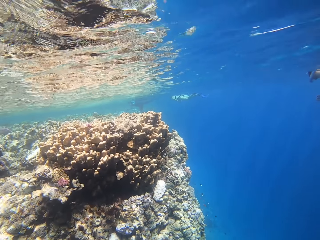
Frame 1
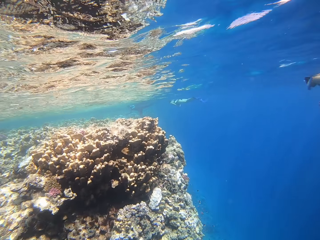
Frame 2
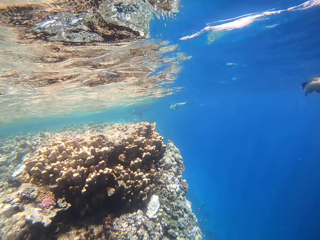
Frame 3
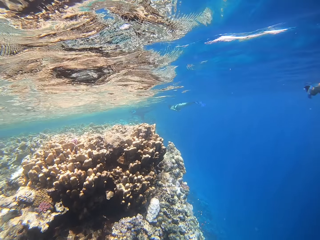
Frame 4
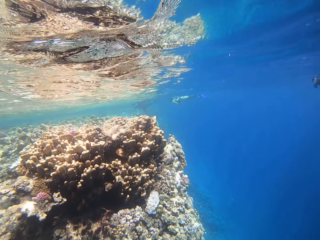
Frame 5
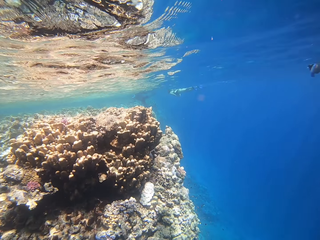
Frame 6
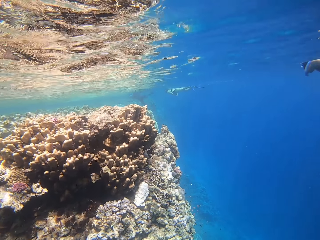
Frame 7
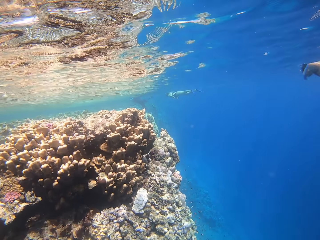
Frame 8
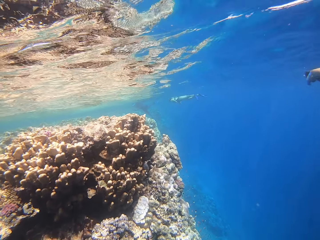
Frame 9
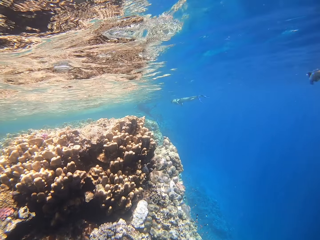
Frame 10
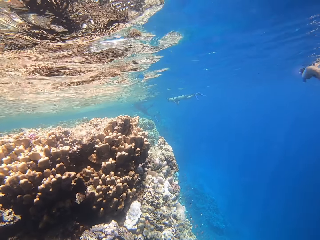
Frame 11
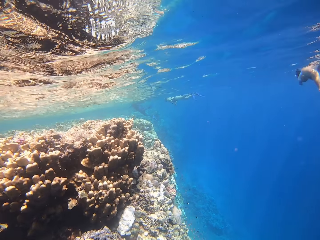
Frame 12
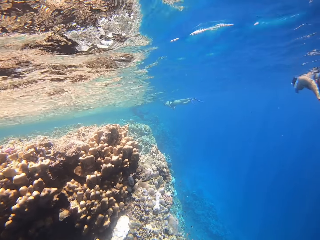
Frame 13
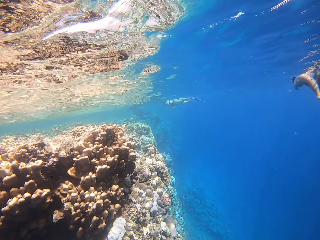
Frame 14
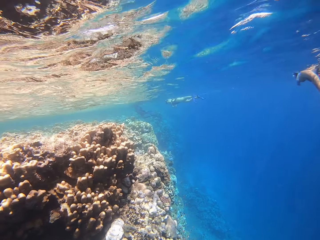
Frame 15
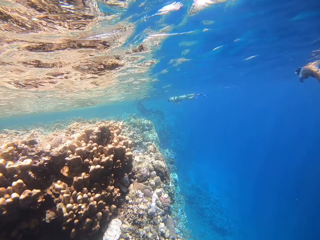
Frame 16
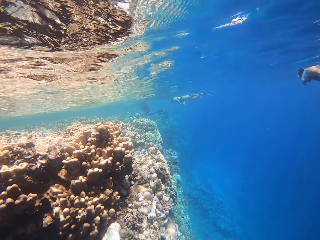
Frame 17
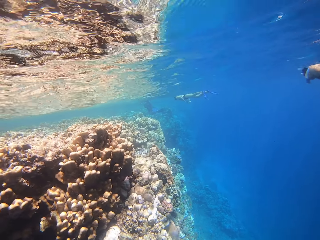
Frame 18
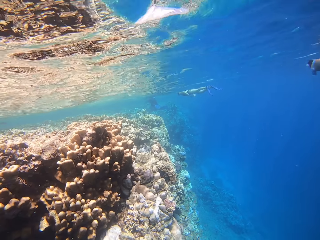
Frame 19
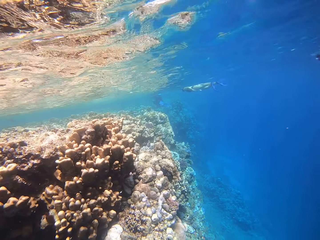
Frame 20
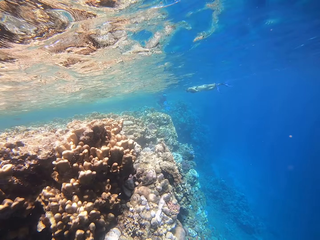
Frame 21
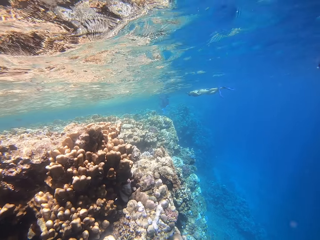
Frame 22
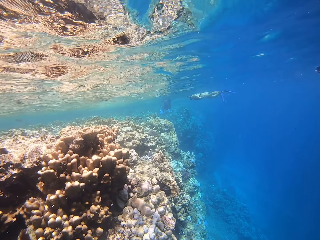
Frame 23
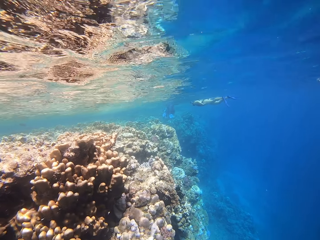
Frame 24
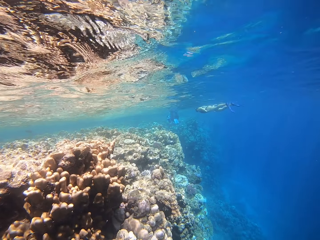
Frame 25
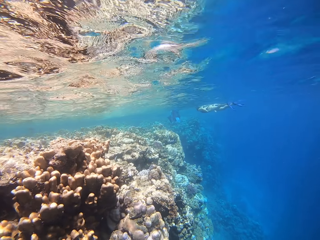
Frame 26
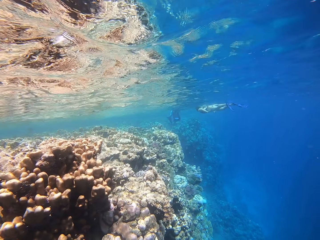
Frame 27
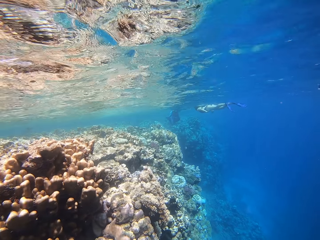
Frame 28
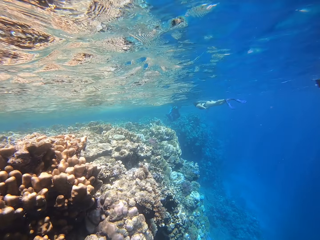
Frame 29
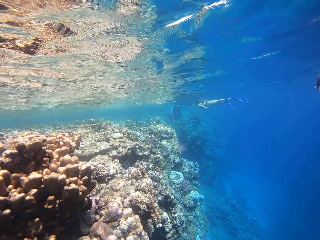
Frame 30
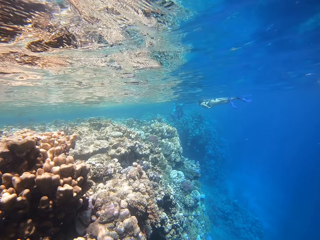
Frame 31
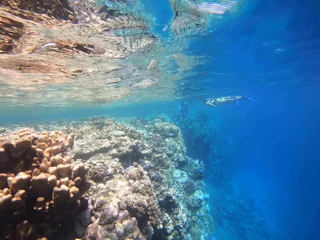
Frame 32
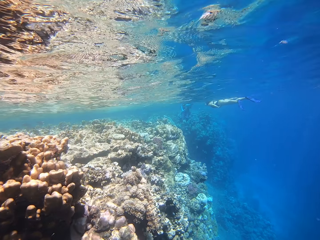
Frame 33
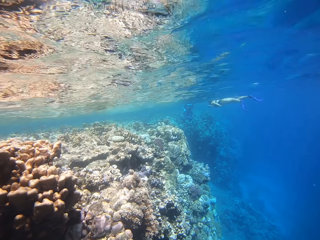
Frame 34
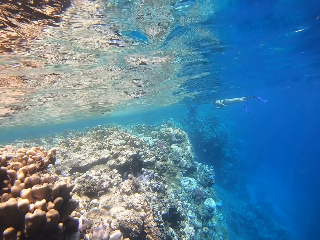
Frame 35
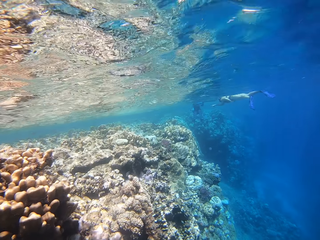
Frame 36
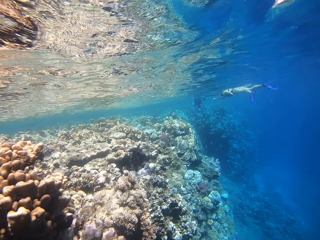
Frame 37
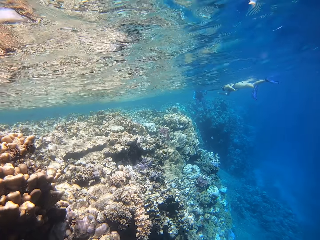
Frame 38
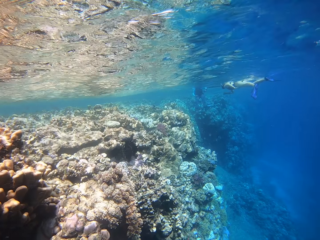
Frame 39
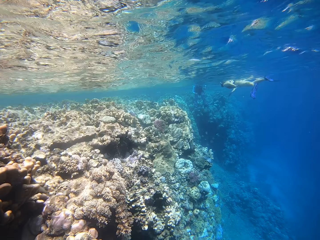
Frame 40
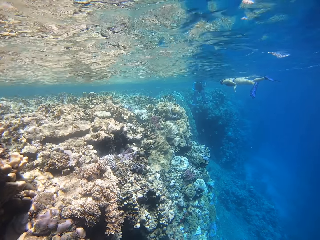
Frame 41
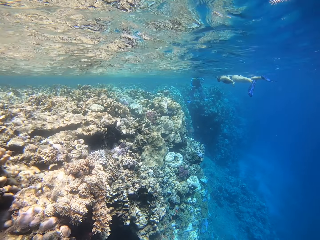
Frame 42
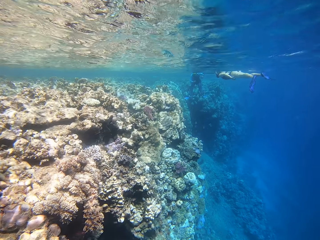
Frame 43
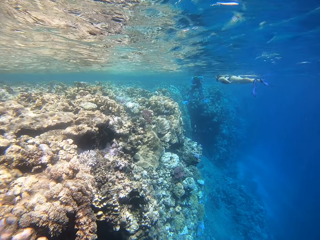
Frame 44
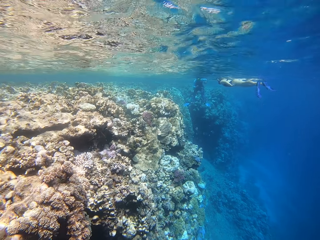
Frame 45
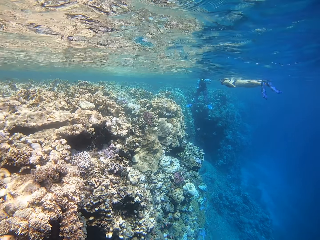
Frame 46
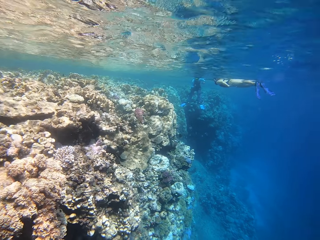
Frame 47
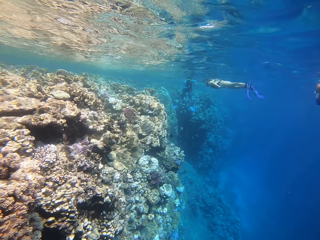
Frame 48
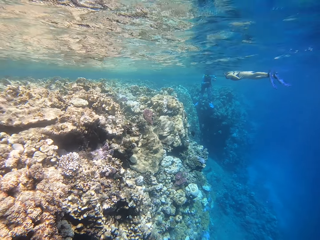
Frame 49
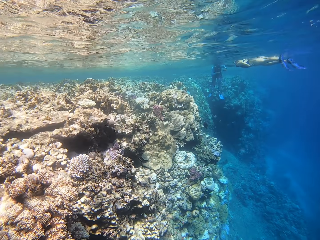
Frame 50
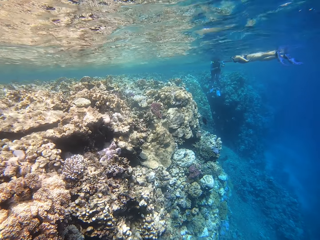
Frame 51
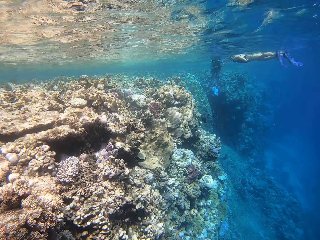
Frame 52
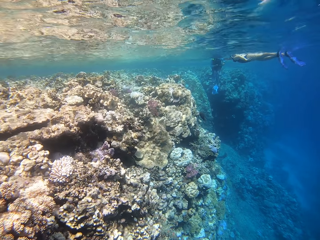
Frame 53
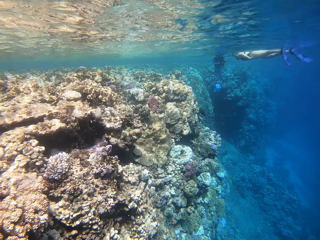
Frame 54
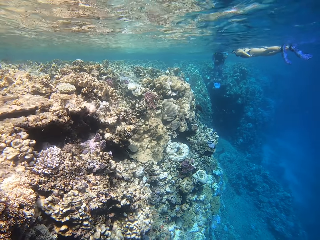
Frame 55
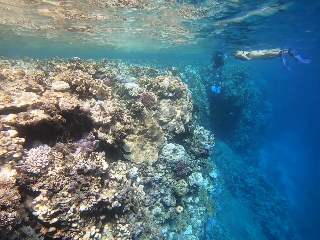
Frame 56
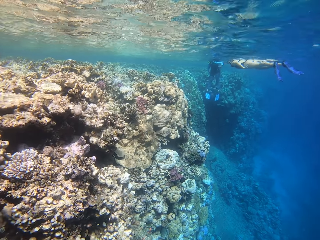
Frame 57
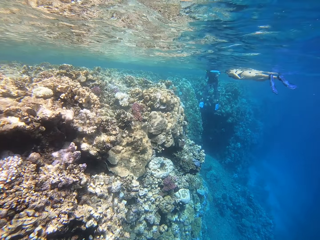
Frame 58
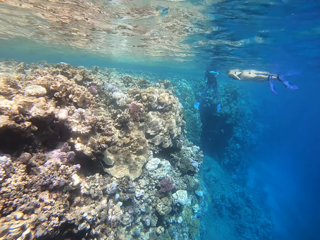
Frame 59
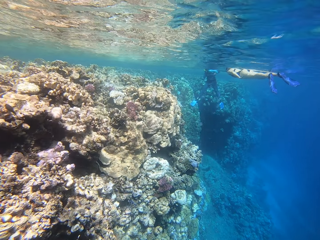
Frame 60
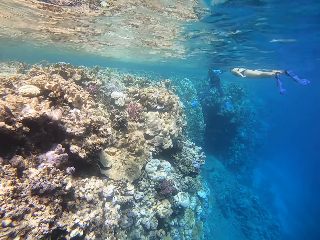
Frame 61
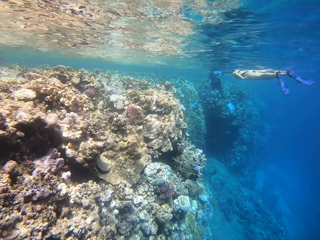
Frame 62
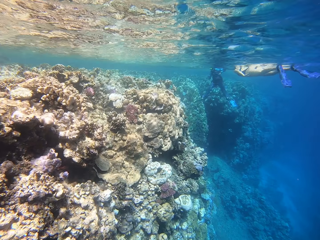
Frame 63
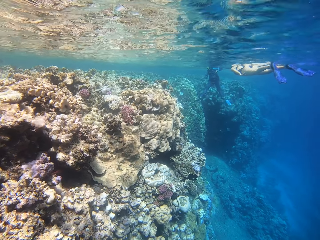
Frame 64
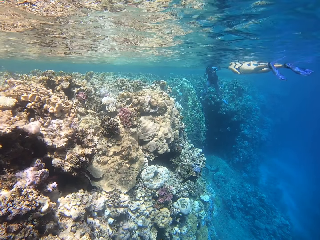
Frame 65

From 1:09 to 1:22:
The camera wearer swims in the deep ocean.

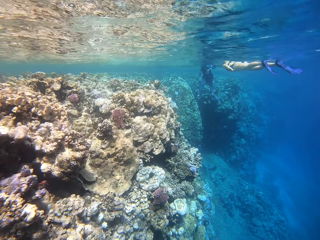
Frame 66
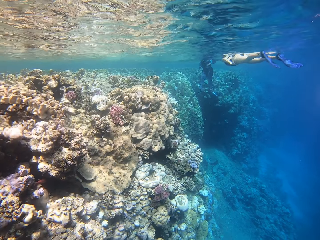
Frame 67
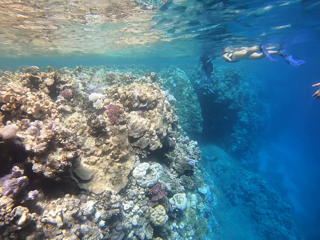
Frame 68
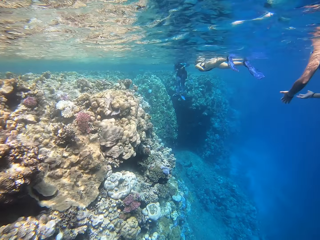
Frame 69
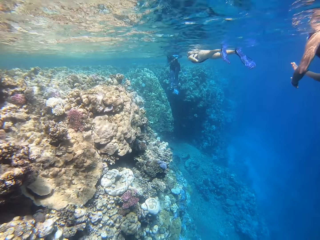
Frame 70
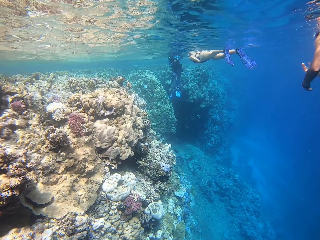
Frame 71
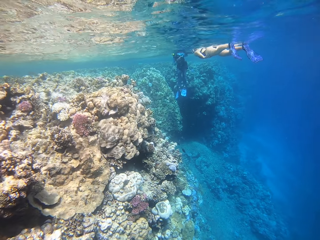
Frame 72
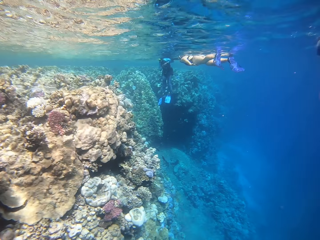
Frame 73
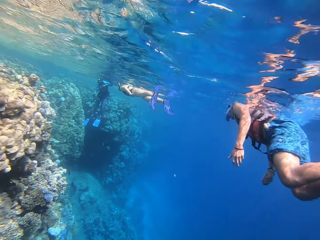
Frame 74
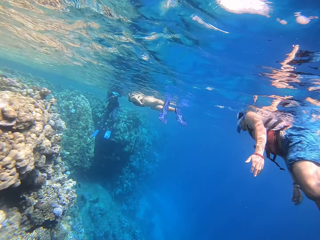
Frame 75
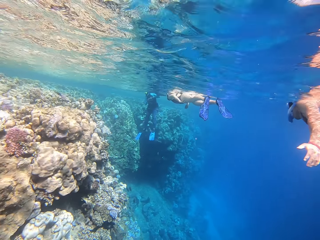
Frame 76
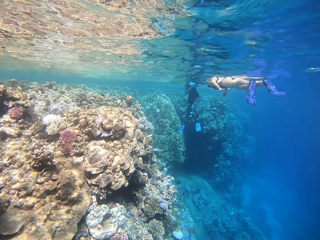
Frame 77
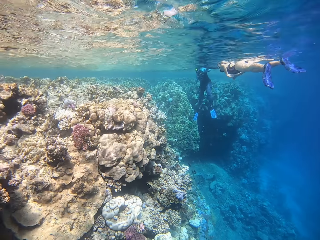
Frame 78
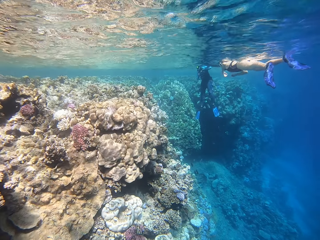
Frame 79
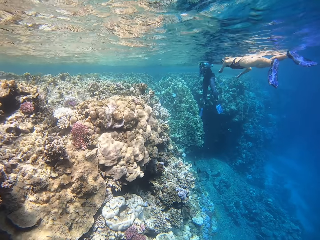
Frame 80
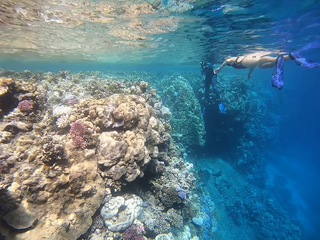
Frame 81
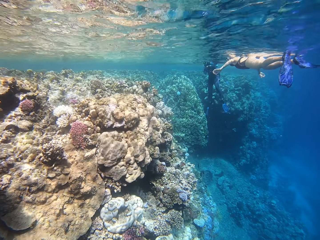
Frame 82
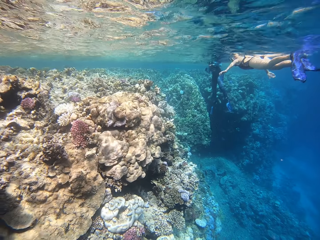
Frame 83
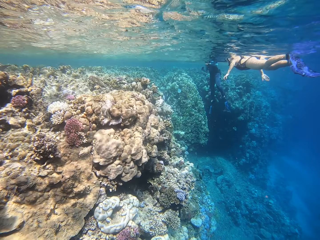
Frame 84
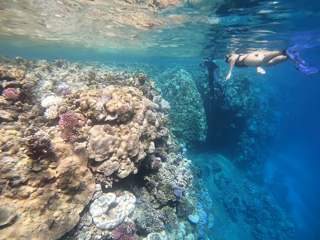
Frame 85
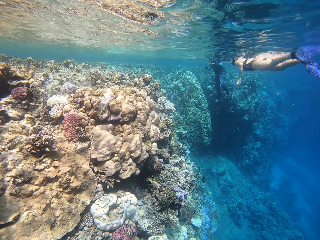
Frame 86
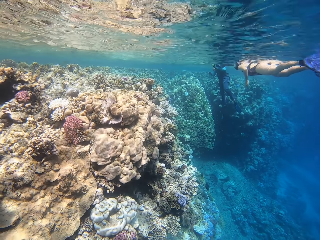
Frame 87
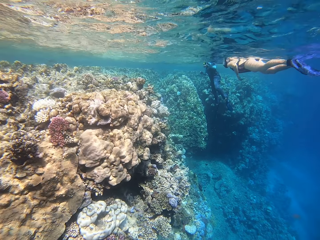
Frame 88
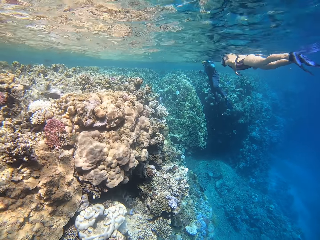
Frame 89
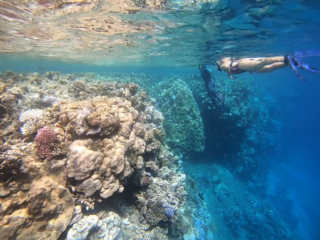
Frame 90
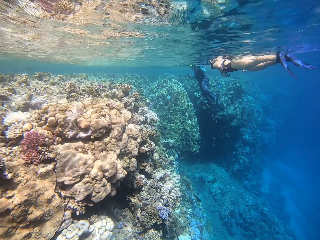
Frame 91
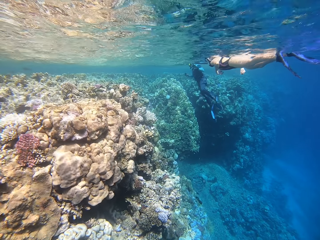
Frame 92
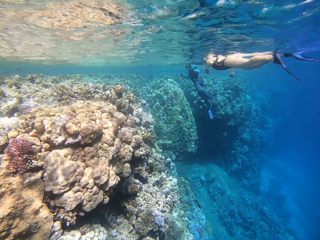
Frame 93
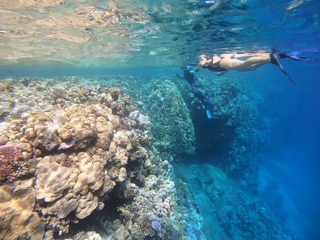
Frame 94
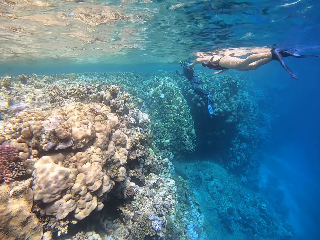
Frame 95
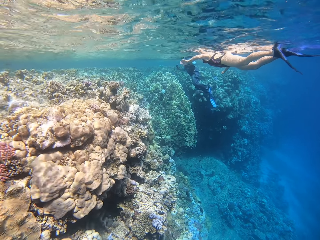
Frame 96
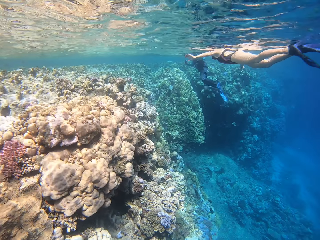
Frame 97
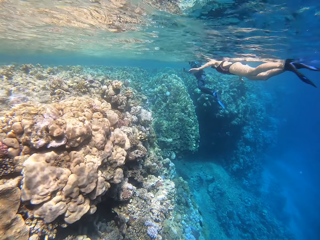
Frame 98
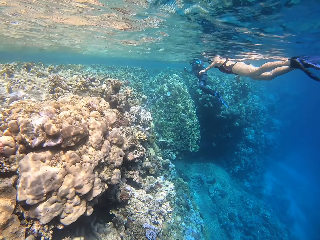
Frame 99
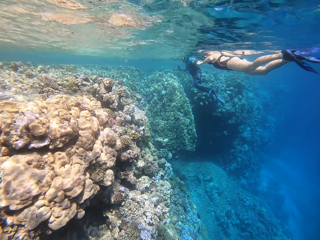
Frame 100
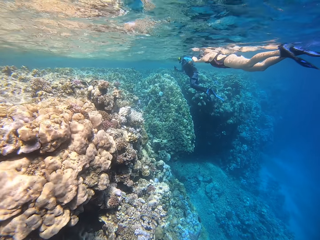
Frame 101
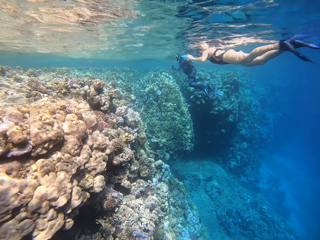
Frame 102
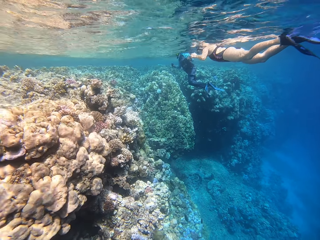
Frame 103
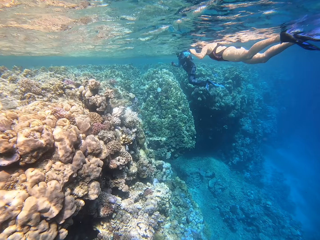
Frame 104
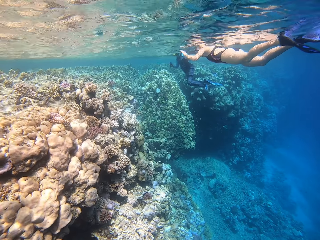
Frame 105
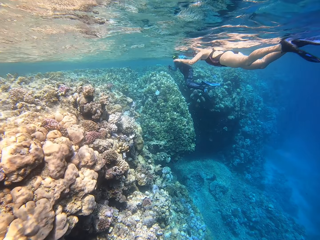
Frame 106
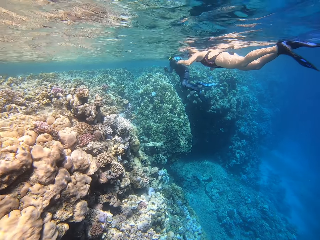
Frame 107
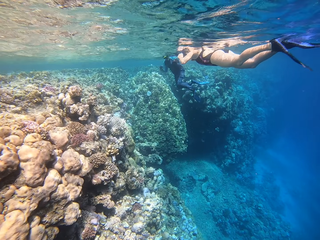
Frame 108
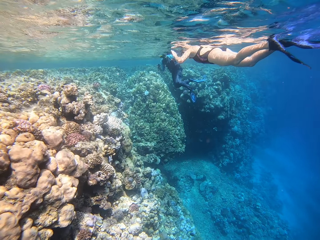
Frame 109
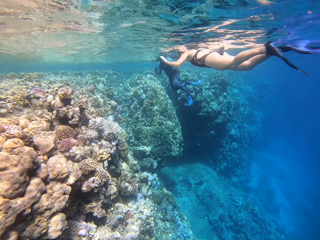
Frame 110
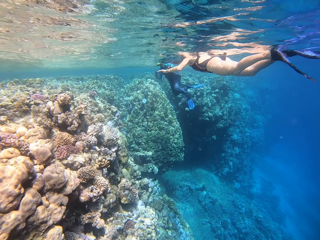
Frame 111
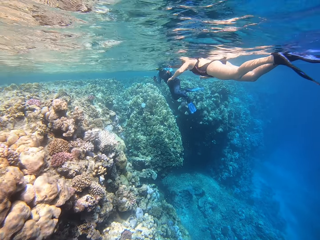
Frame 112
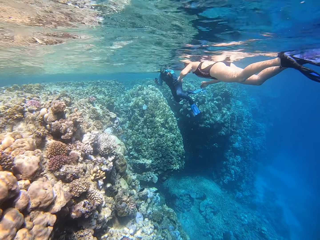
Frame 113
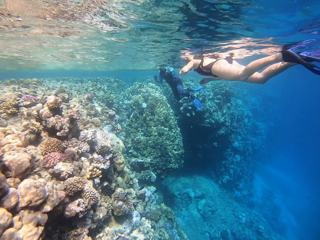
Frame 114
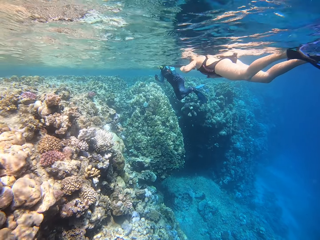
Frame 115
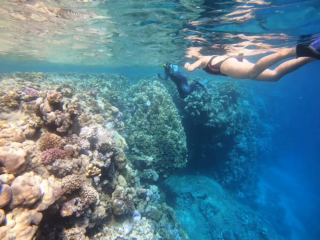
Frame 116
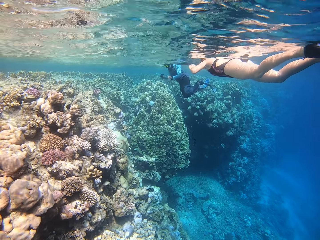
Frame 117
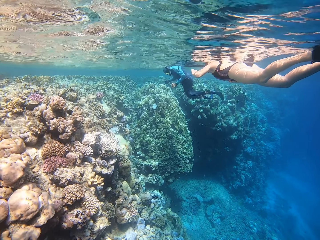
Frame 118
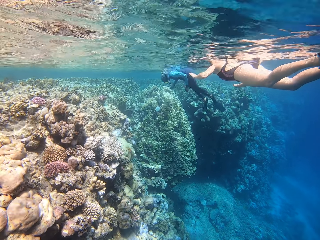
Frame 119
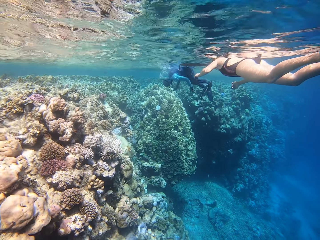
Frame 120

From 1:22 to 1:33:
A person swims in the deep ocean.
